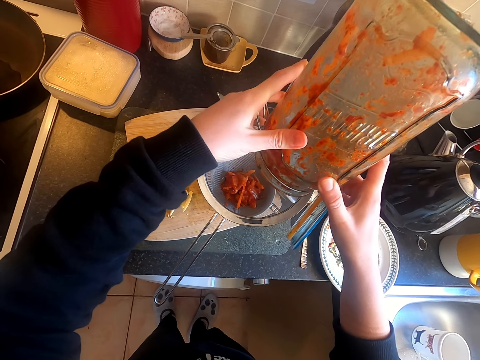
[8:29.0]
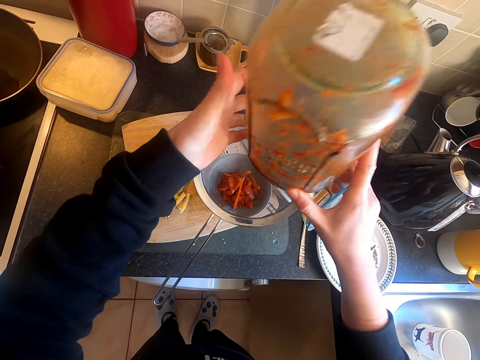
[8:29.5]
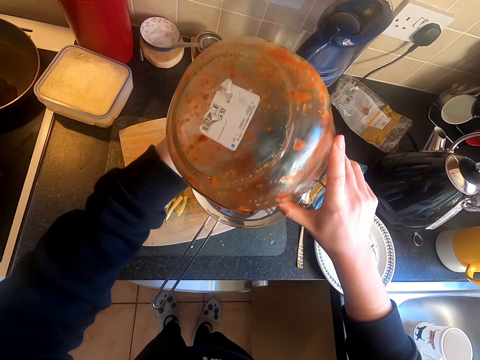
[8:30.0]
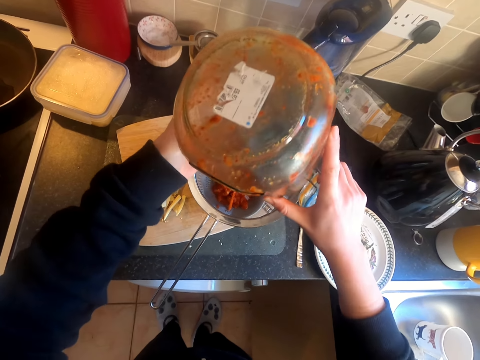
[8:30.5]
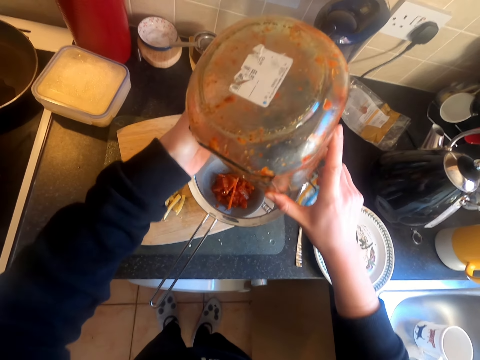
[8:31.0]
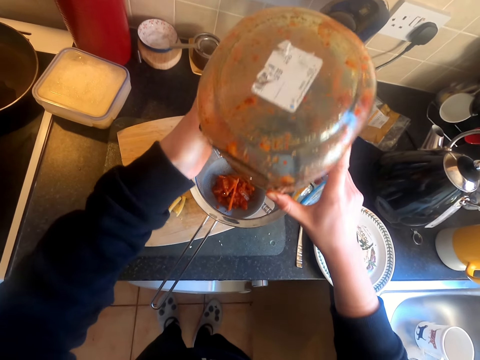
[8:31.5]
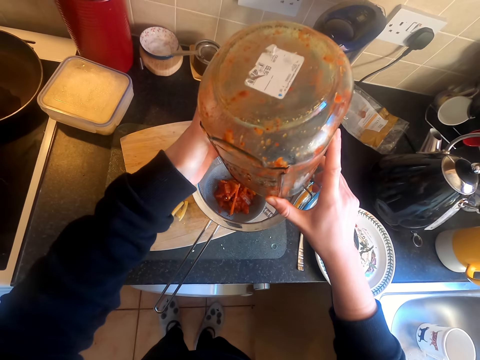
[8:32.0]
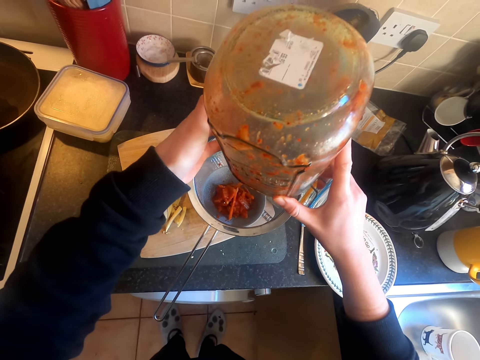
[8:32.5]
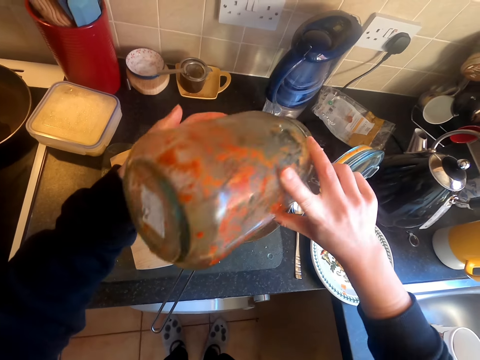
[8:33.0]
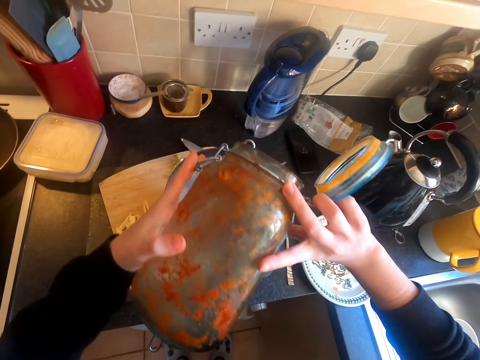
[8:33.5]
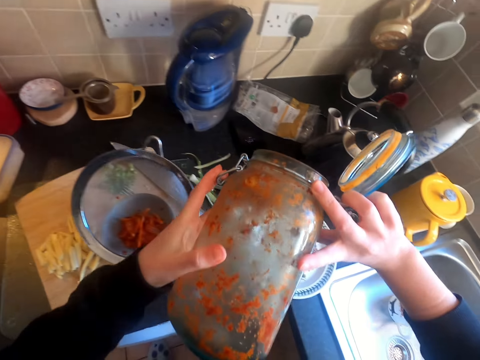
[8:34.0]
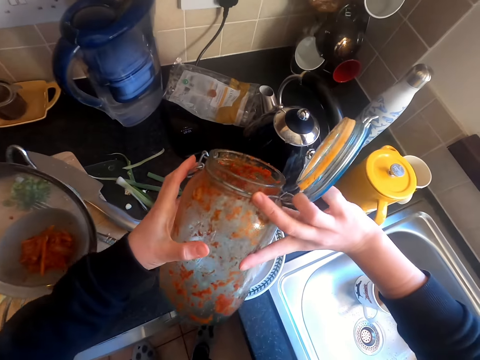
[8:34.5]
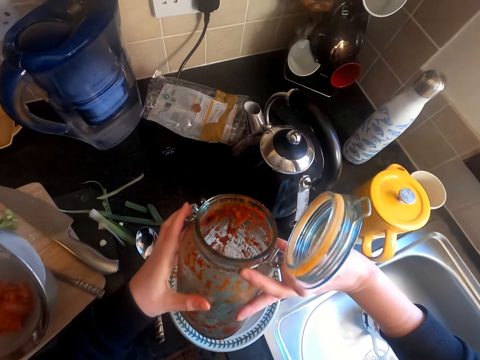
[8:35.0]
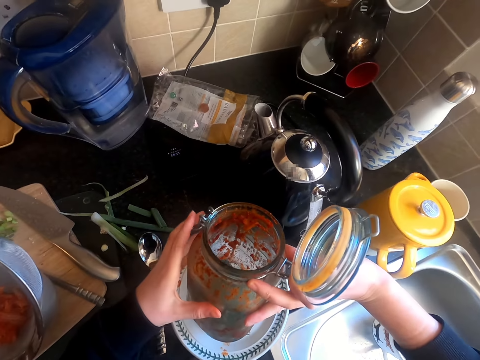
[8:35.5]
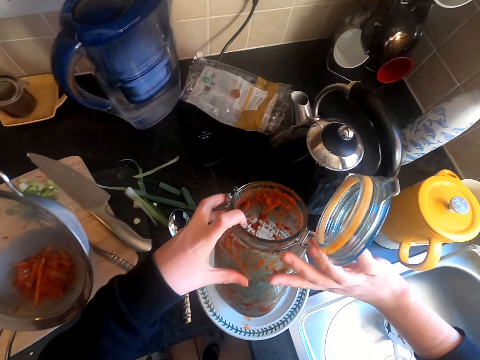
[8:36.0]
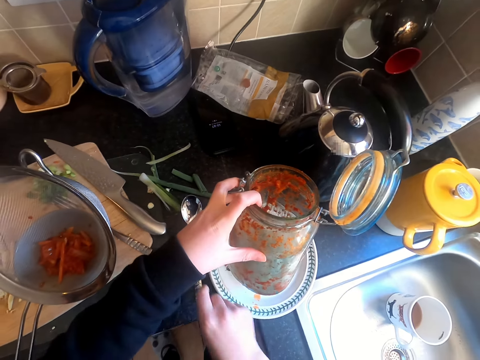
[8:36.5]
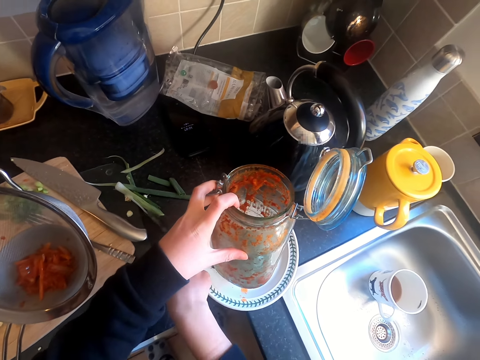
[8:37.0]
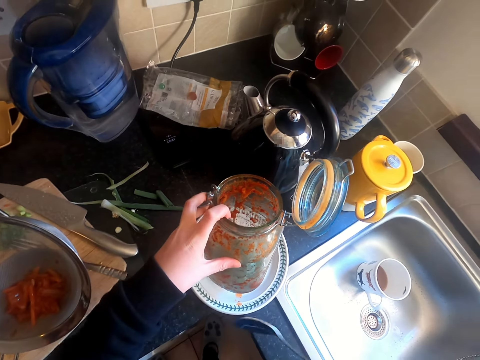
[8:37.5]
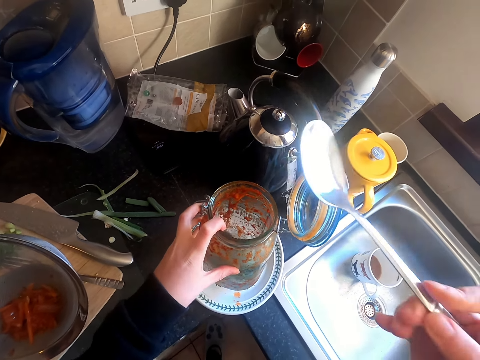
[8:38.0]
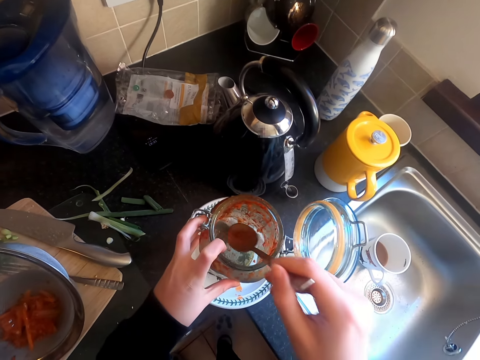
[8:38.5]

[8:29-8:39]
The camera wearer places the glass jar in the plate. They pick up the spoon.

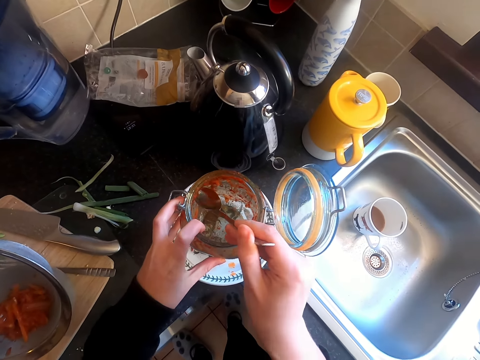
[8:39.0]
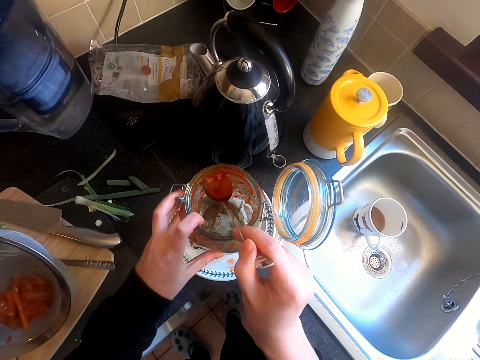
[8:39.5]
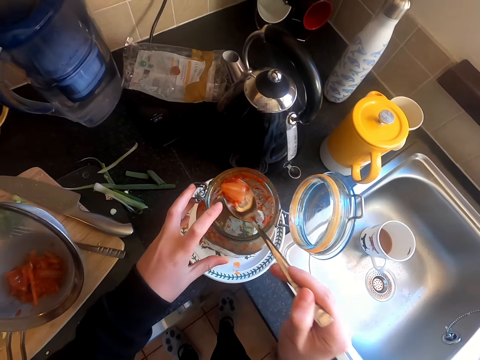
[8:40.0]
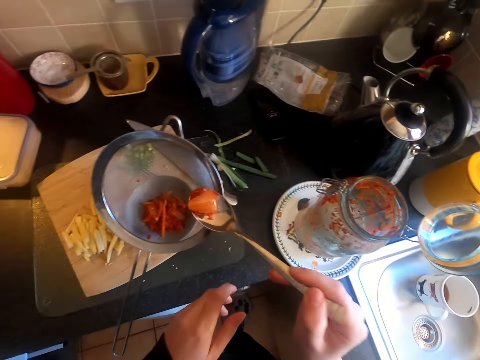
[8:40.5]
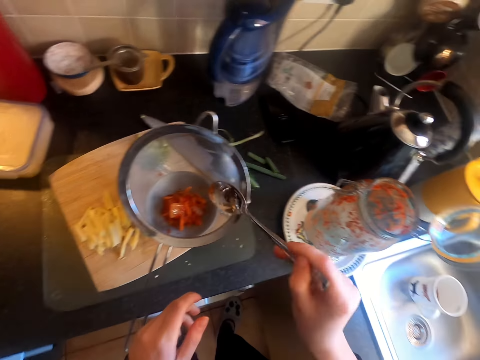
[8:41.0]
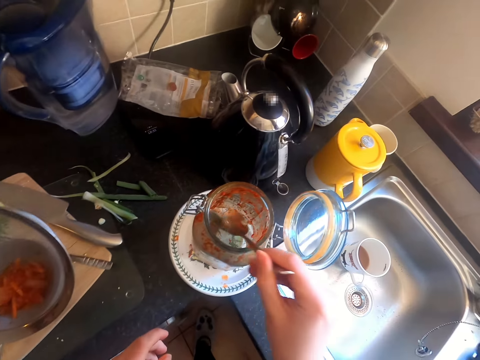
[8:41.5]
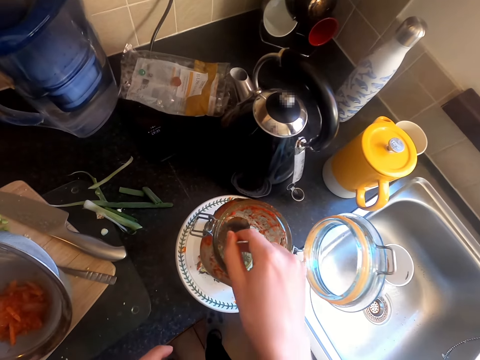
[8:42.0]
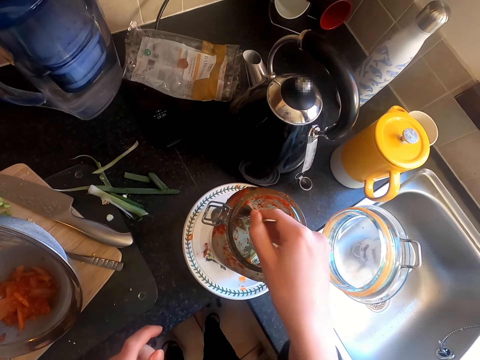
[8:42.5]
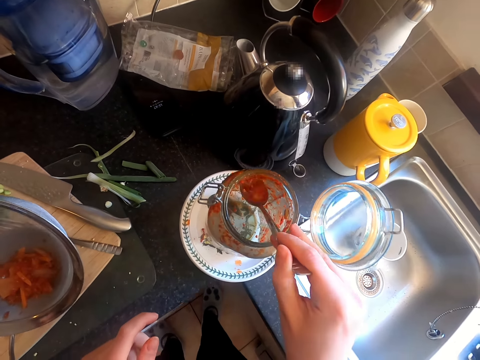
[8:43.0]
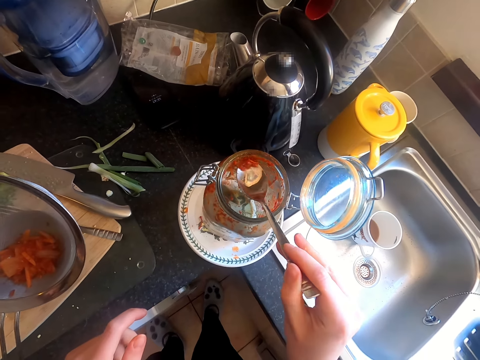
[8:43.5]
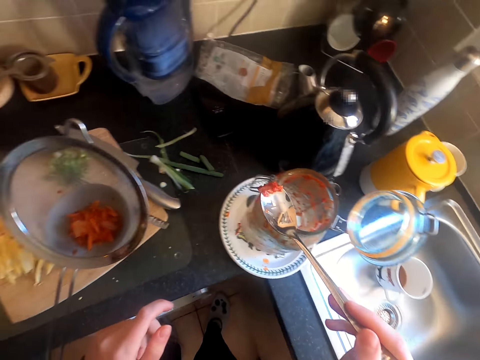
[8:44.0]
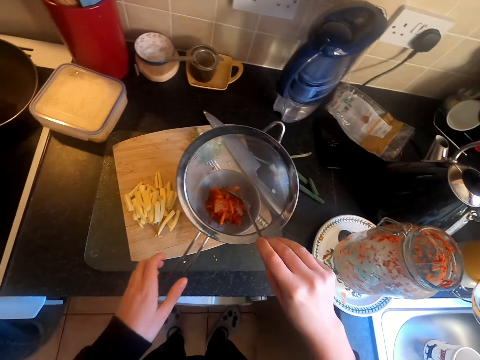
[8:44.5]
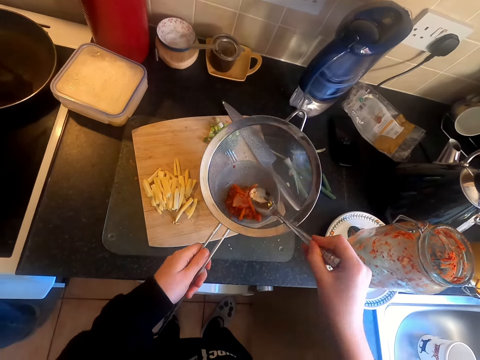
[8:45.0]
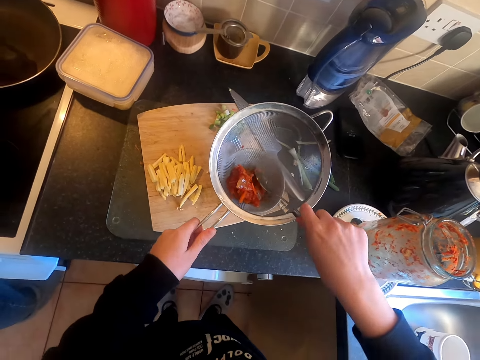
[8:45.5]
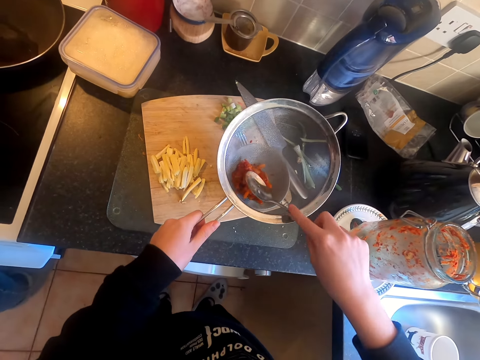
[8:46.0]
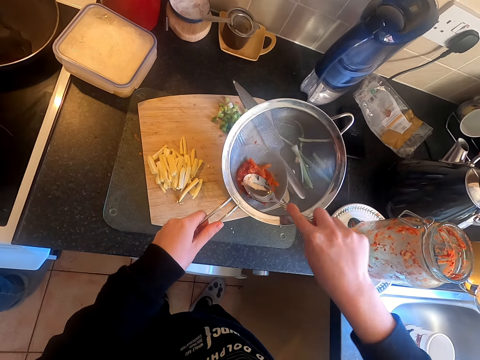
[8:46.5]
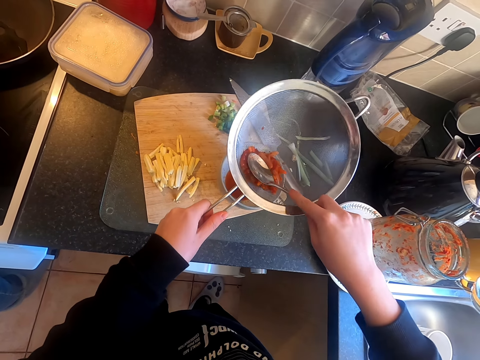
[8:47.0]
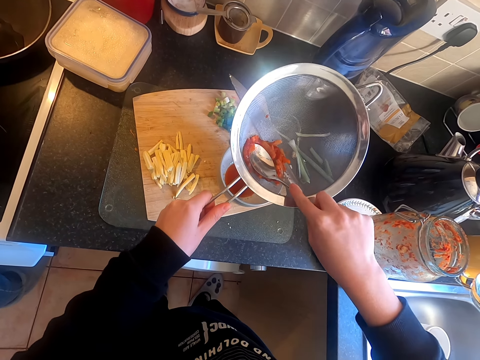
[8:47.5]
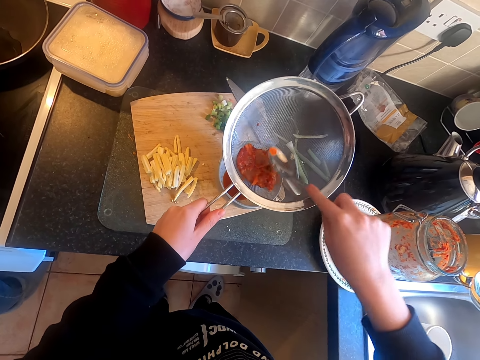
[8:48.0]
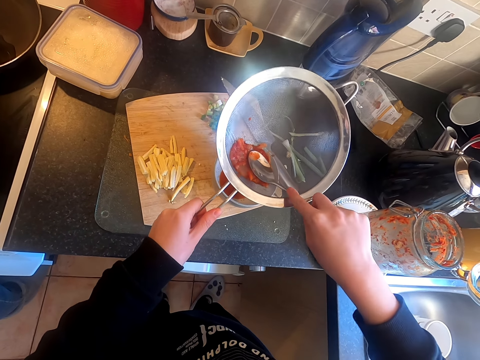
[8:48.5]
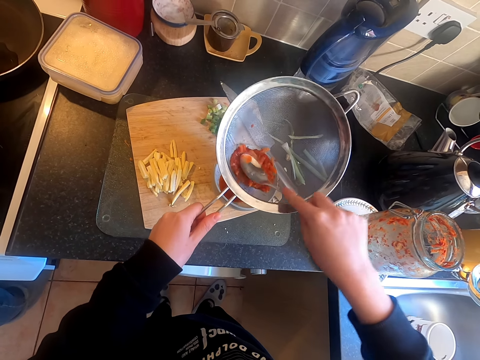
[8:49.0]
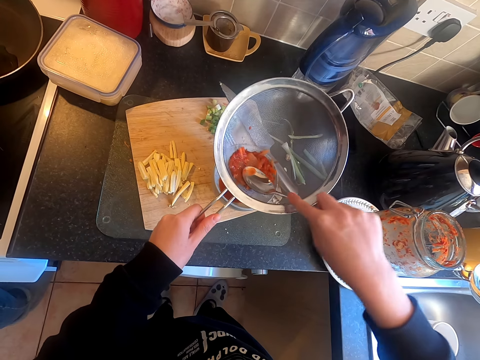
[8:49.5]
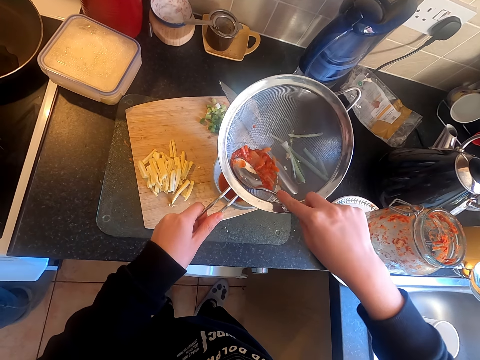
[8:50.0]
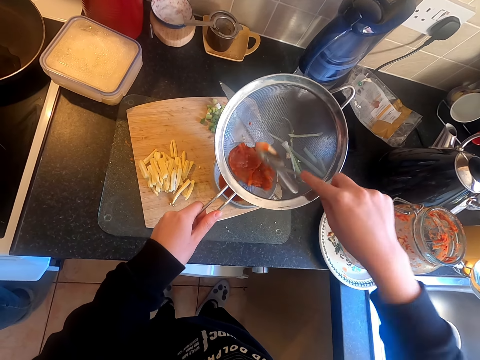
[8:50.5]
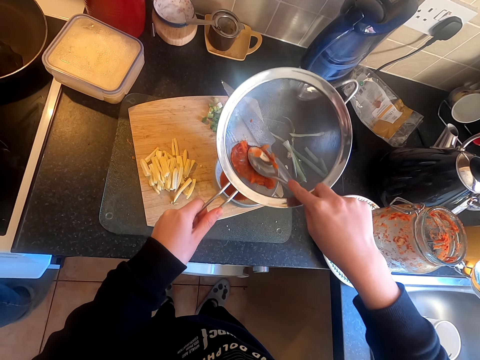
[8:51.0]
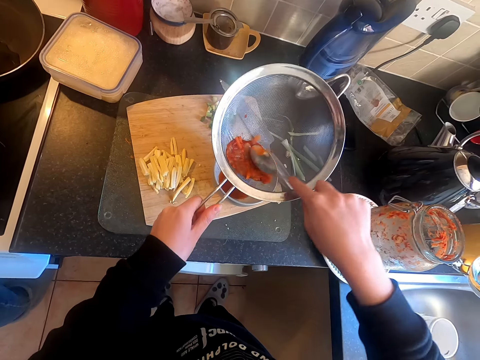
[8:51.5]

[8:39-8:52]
The camera wearer removes something from the jar with the spoon. They put something in the sieve. They remove something from the jar with the spoon. They put something in the sieve. They sieve something. They smash something with the spoon.

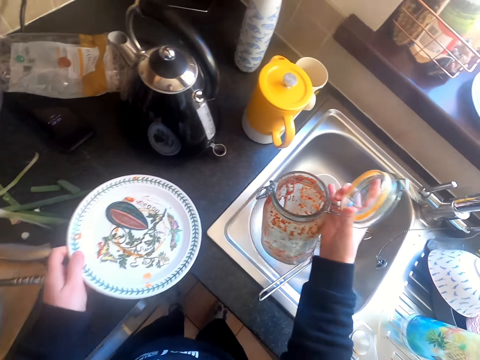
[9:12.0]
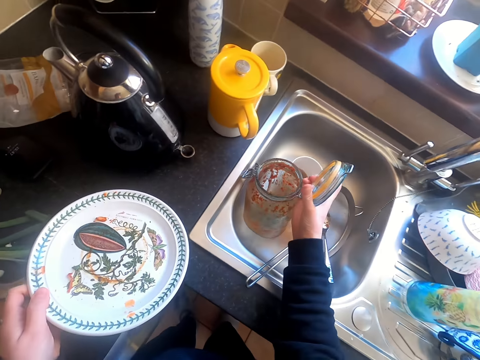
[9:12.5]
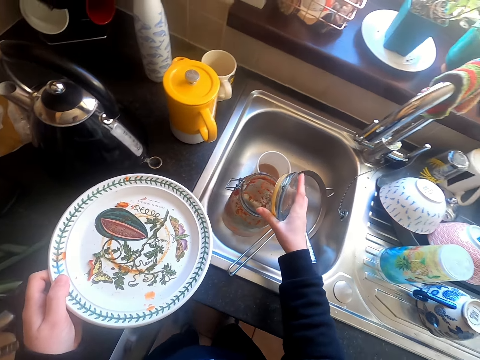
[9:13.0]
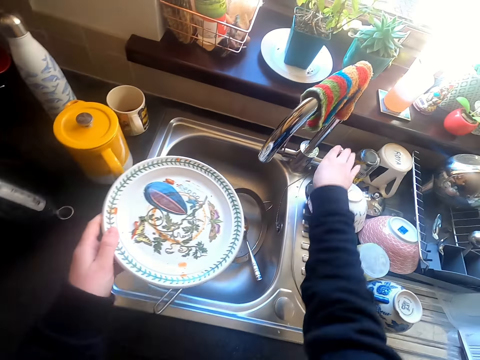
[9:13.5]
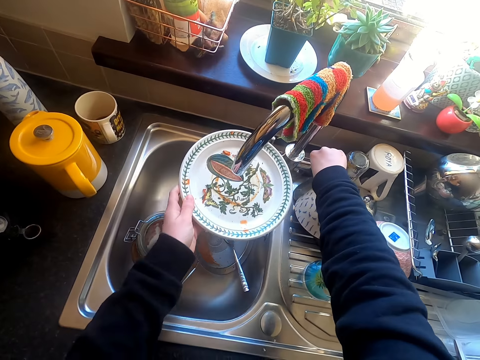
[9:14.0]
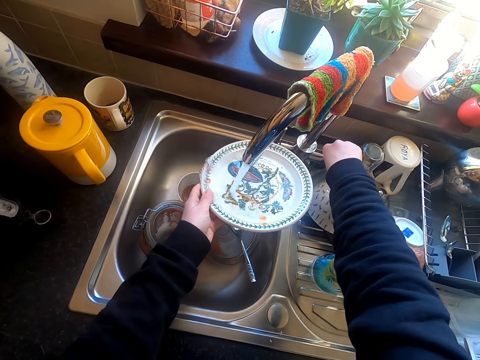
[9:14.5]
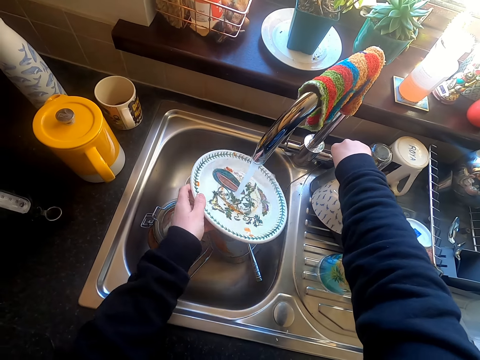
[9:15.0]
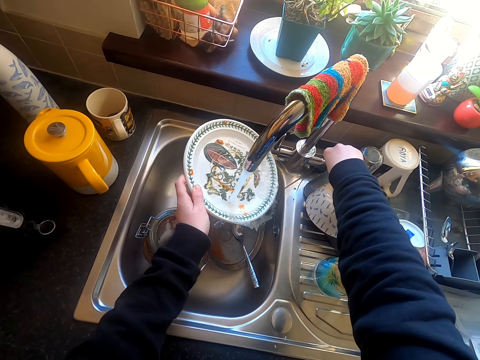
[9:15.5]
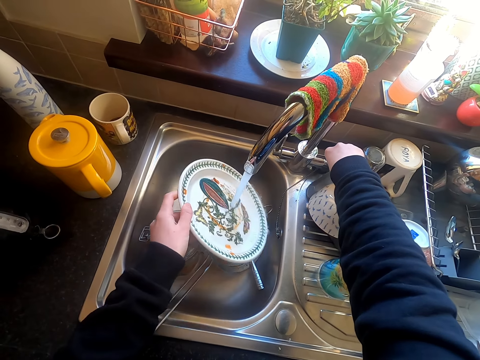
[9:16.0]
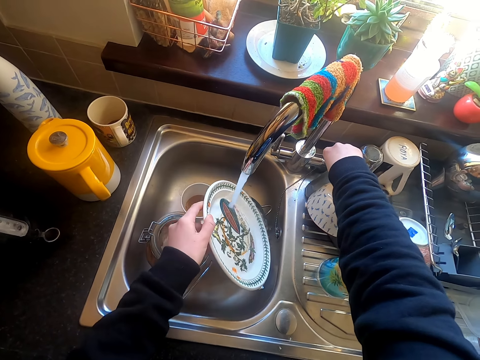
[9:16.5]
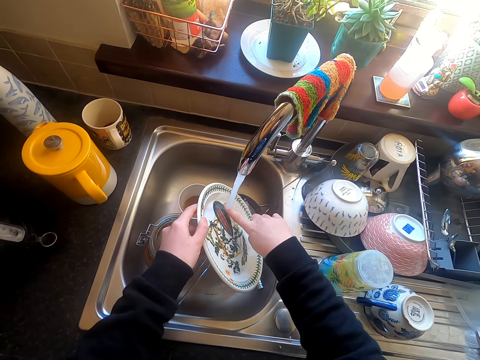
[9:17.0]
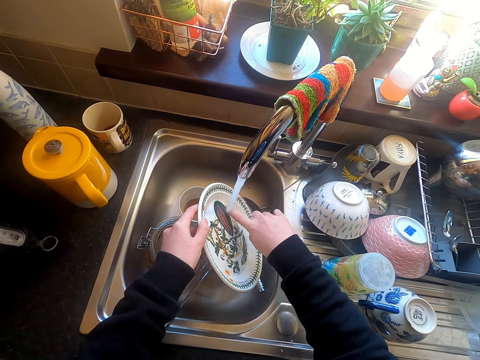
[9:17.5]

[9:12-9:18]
The camera wearer puts the bottle or can in the sink. They open the tap. They put water in a plate. They rinse the plate with water in the sink.
